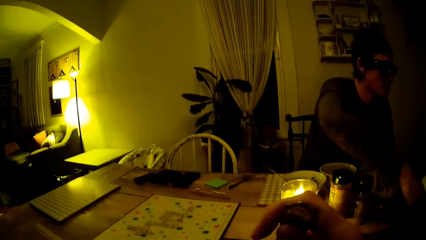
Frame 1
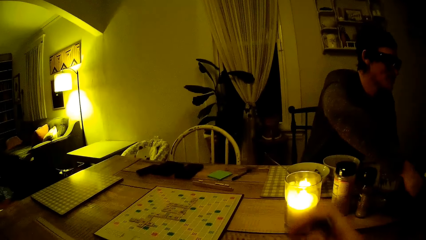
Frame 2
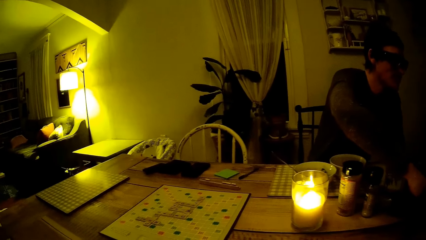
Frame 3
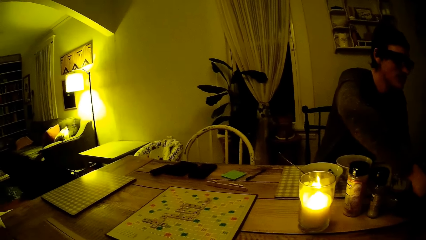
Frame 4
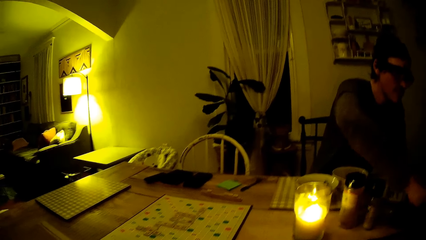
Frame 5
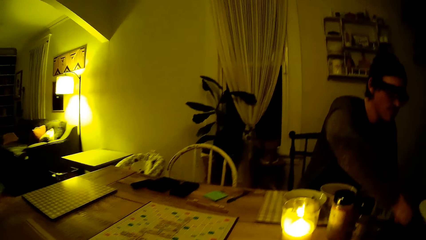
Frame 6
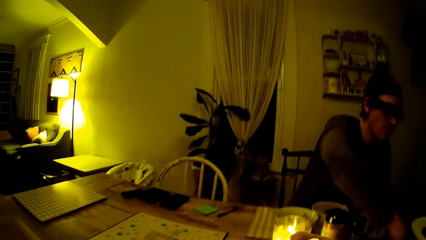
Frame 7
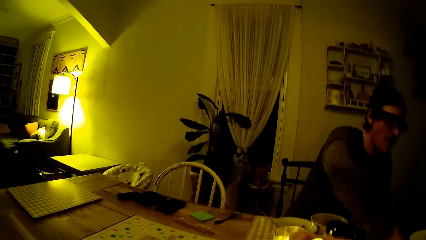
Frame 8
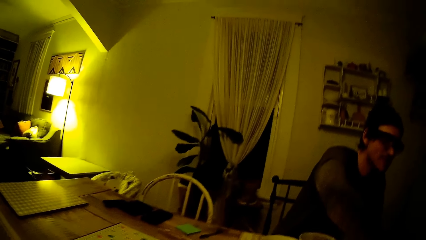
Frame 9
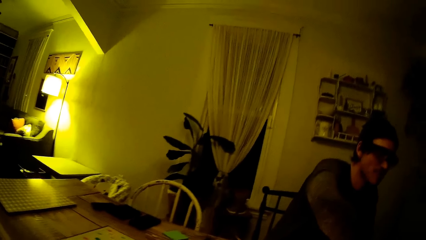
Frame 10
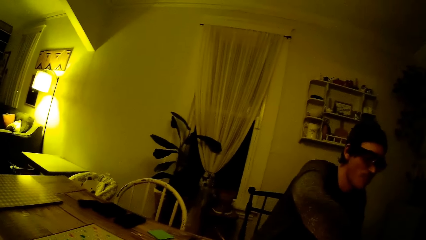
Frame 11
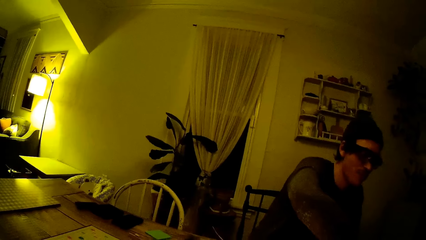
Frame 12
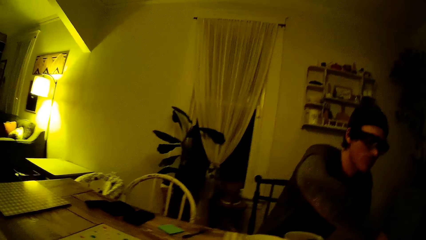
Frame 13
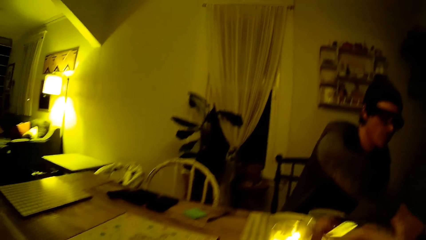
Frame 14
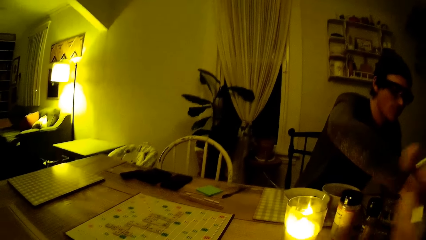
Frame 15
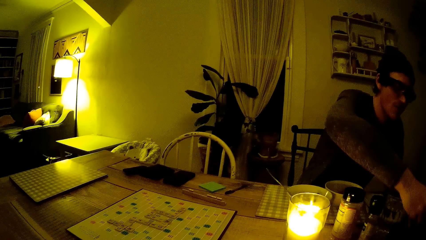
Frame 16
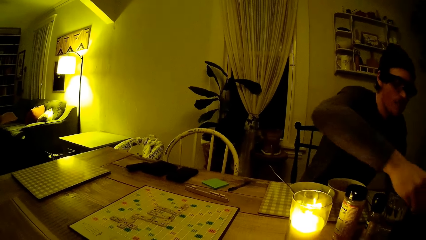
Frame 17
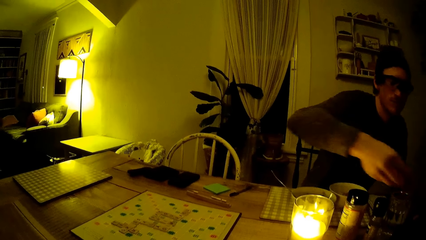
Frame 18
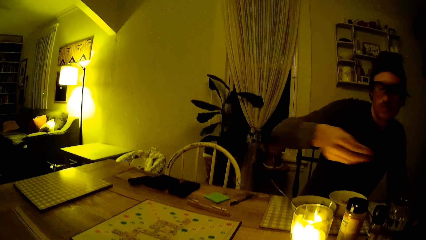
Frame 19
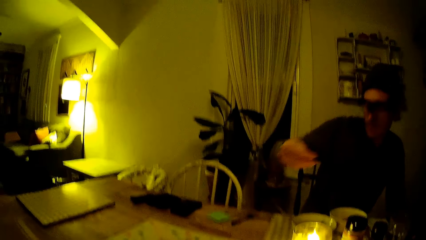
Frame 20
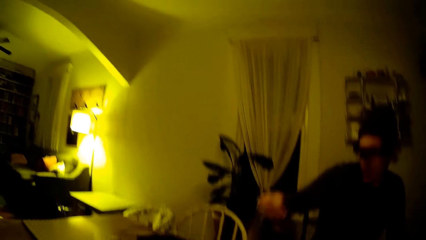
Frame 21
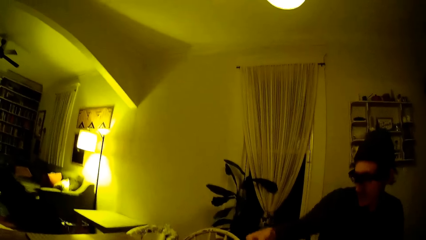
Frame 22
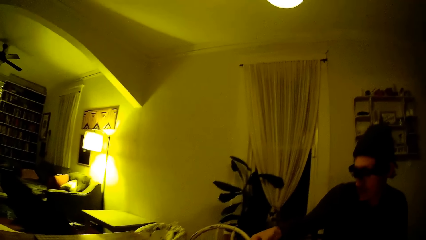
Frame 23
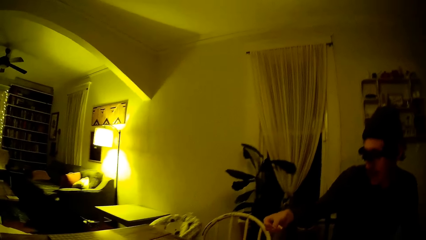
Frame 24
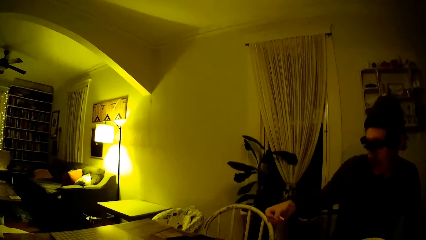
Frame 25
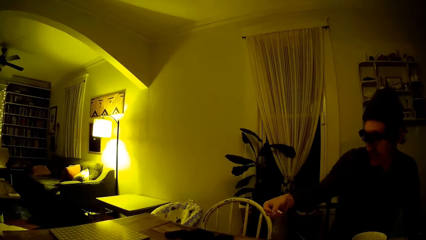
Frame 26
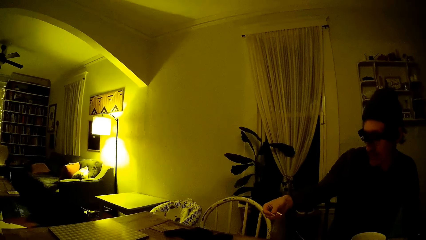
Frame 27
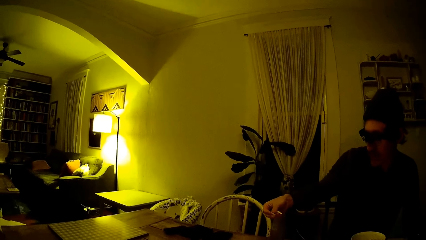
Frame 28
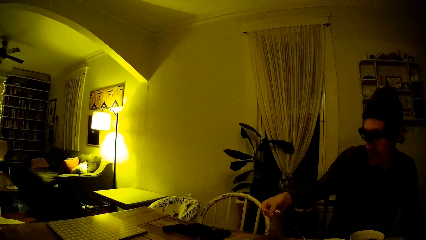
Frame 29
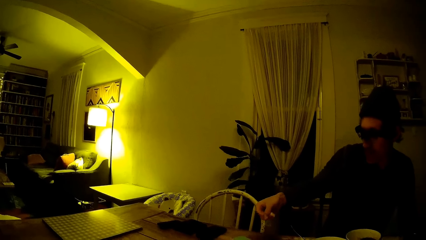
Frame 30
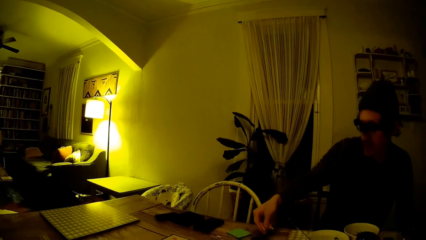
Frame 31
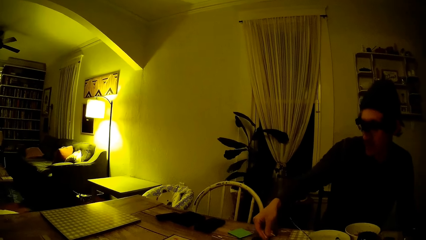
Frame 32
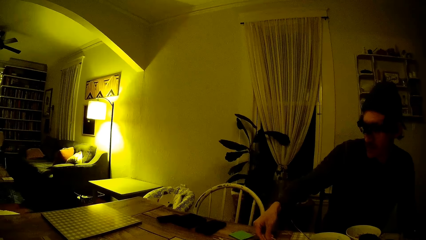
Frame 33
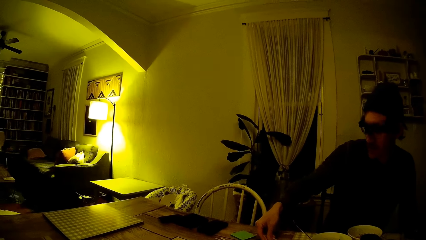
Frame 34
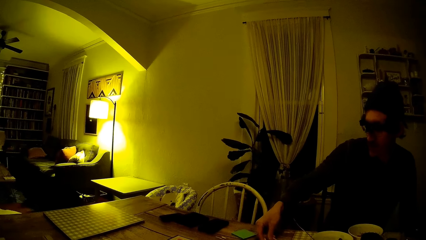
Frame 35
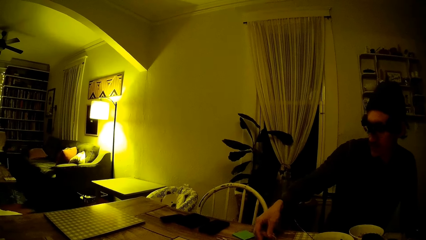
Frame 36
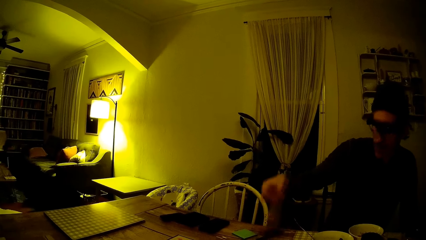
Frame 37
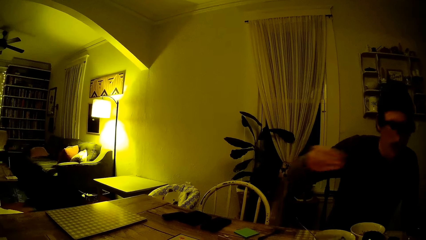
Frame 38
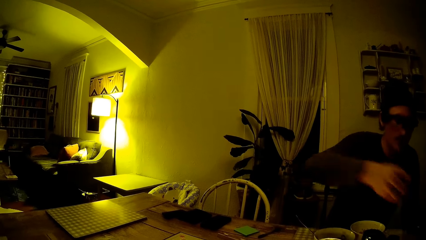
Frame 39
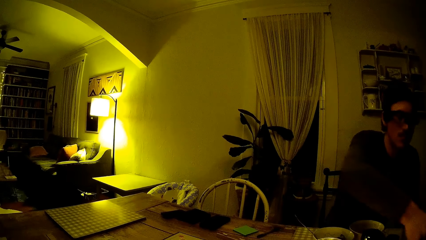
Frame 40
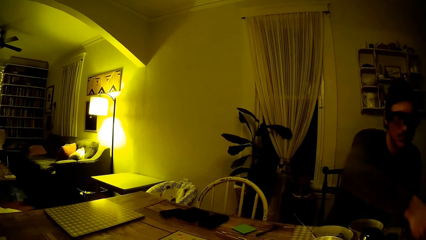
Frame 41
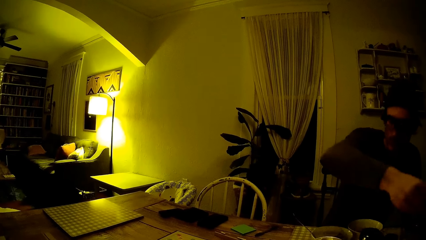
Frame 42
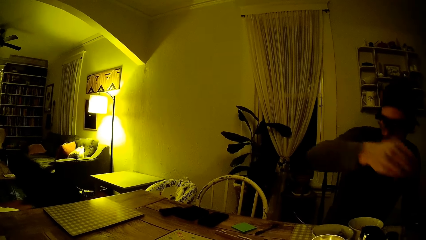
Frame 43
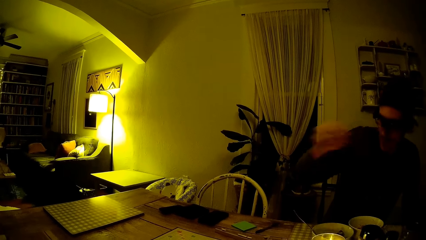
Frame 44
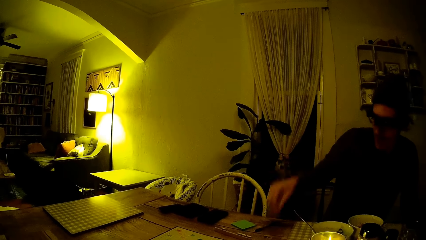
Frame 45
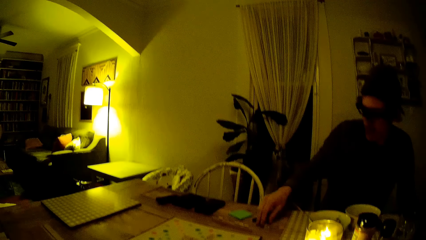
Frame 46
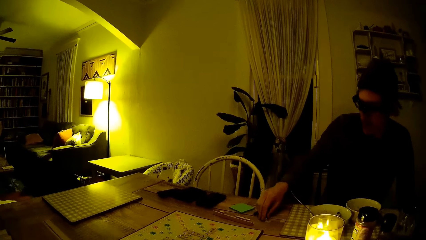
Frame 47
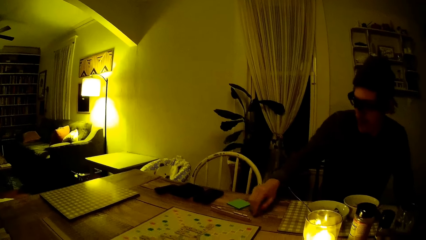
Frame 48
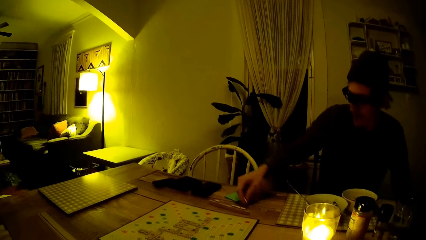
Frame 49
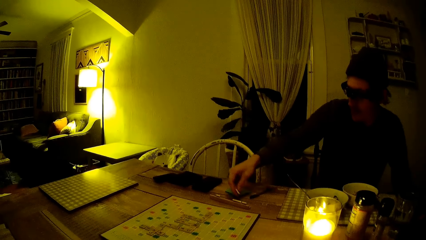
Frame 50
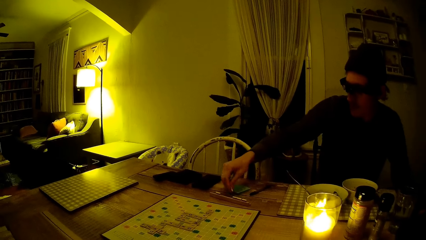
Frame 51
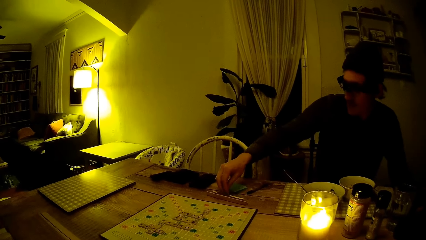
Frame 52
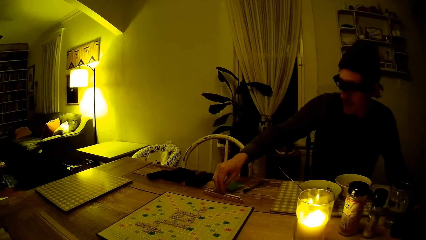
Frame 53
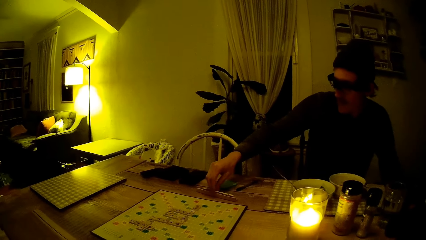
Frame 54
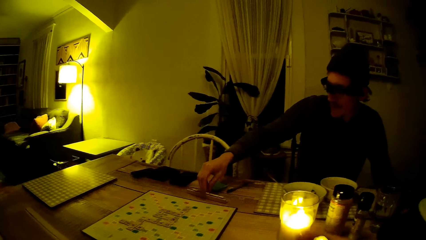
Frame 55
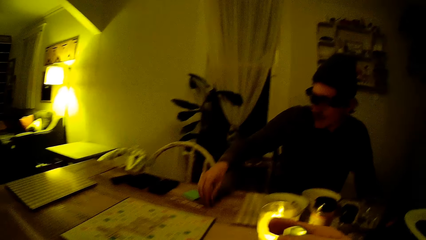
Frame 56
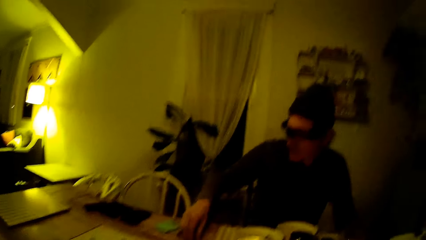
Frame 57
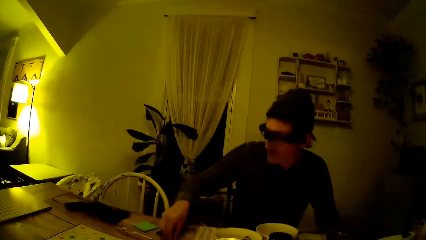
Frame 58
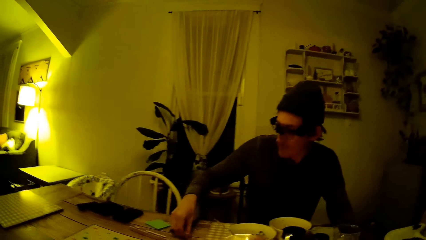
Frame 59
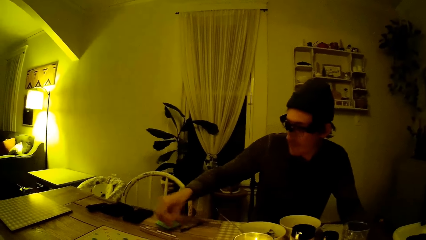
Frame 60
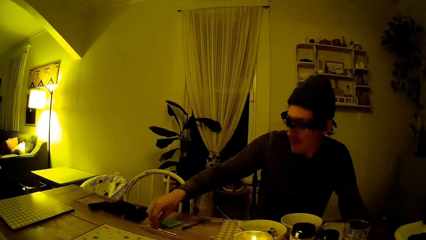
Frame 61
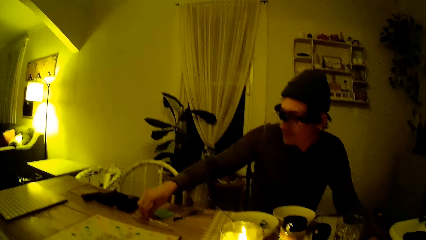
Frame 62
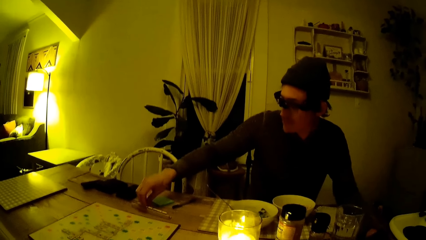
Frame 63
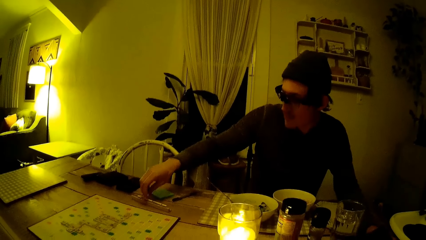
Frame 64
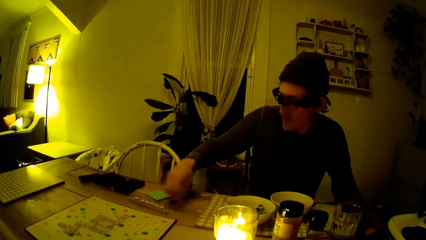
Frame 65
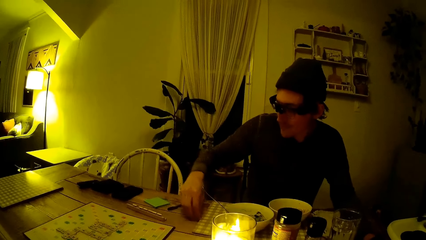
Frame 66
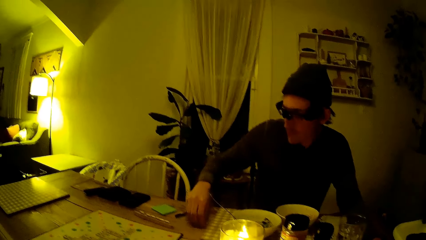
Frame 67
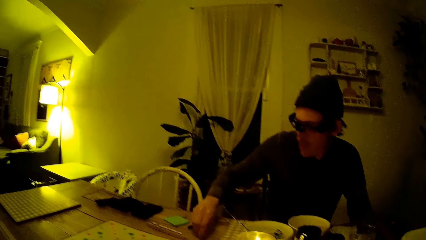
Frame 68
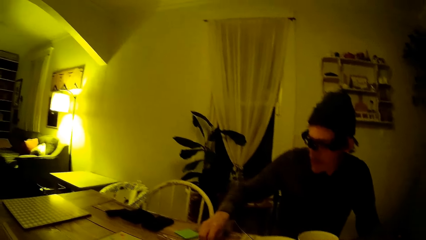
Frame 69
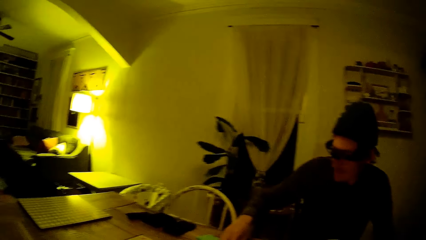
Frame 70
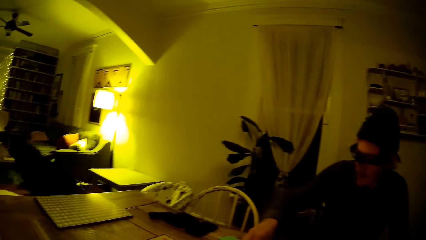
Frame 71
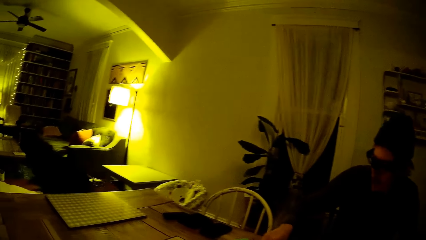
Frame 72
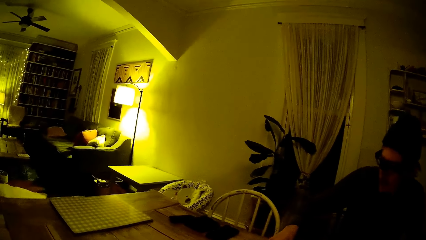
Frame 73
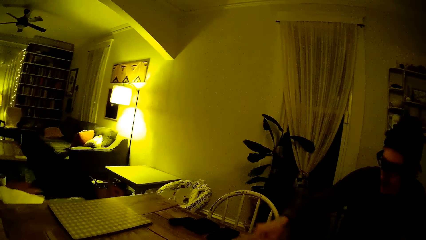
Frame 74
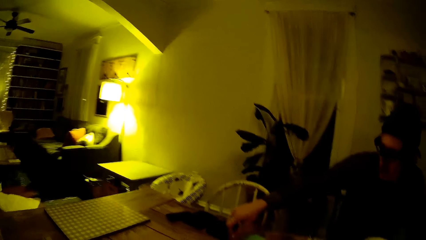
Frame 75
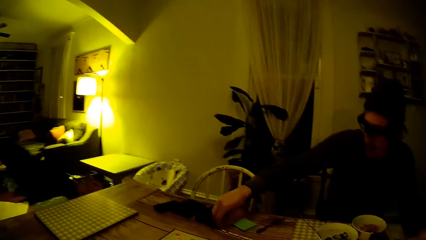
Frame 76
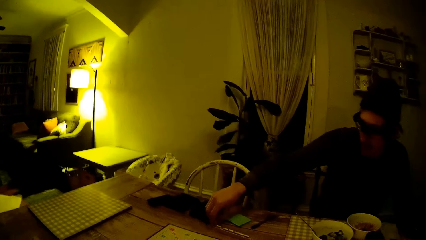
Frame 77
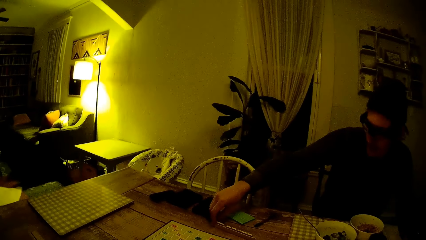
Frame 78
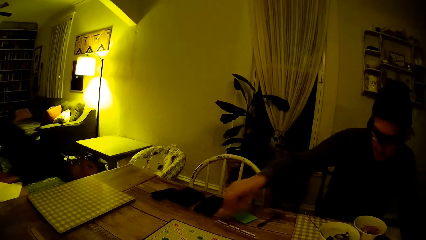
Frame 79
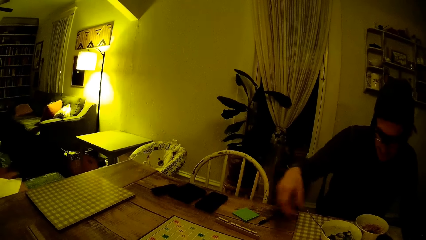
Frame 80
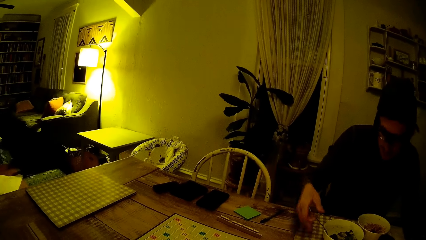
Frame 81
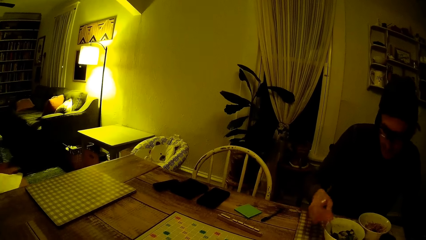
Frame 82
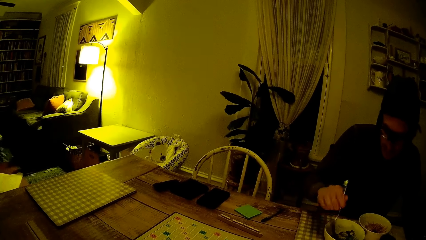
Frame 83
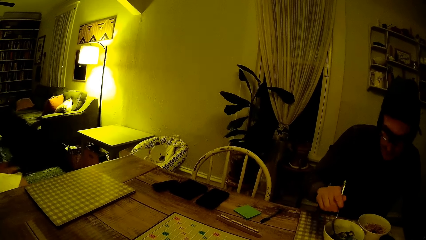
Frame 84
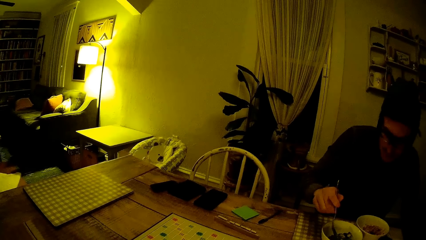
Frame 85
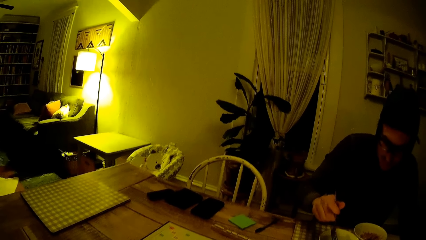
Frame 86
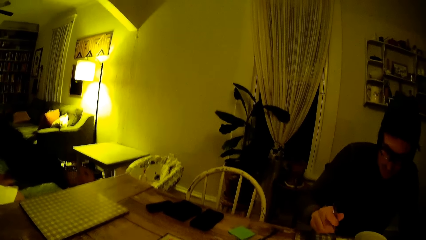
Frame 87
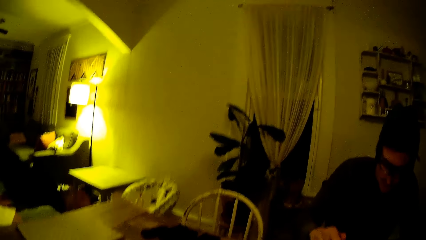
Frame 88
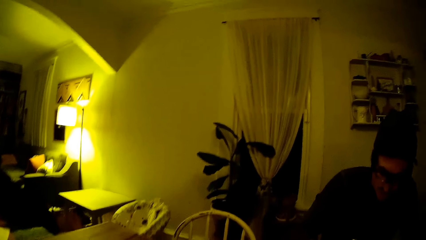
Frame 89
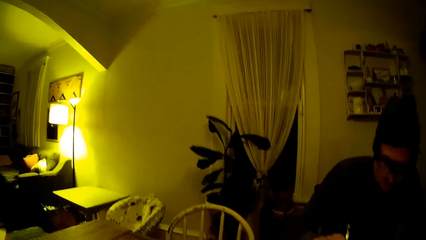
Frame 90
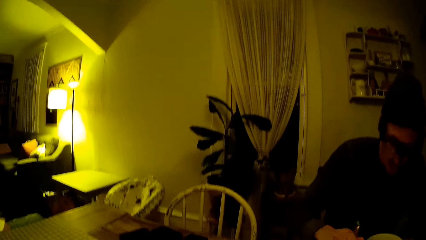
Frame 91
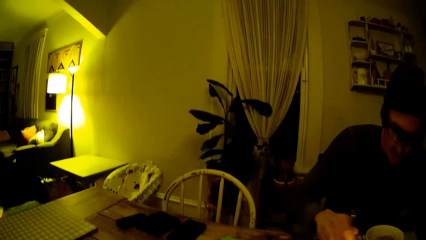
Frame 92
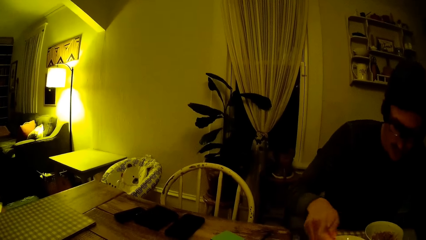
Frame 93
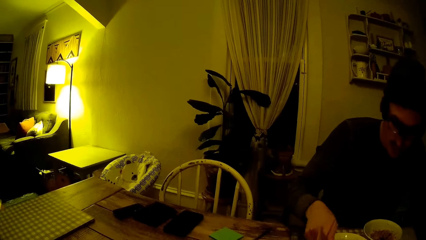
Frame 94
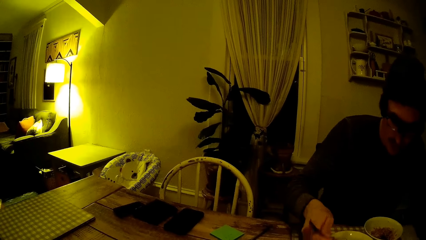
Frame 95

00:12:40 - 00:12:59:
The camera wearer holds a spoon in her right hand. The man dips his right hand into a bag on the table. The camera wearer eats from the spoon in her right hand. The man places tiles in his right hand on the table. He picks a tile from the table with his right hand. He places the tile in his right hand in the scrabble tray. The camera wearer eats from the spoon in her right hand. The man picks a tile from the table with his right hand. He places the tile in his right hand in the scrabble tray. He picks a tile from the table with his right hand. He places the tile in his right hand in the scrabble tray. He holds the fork in the bowl on the table with his right hand.
